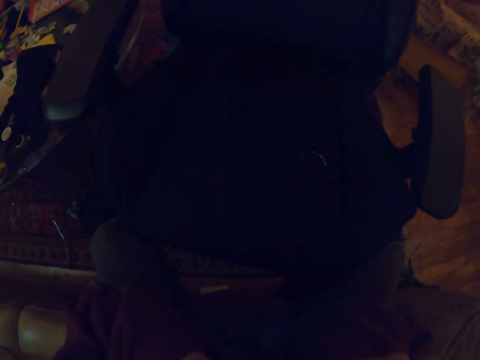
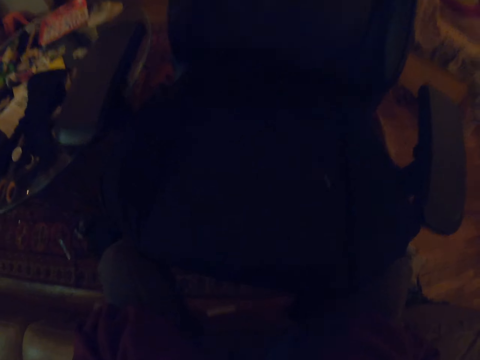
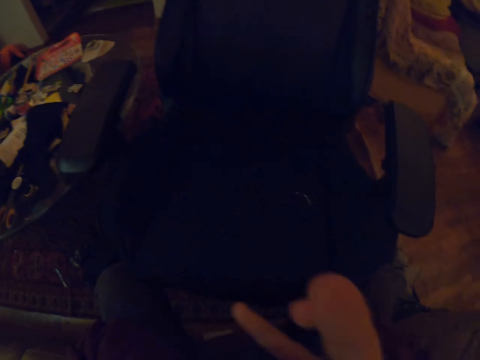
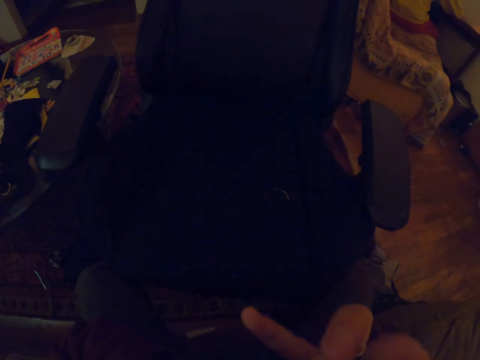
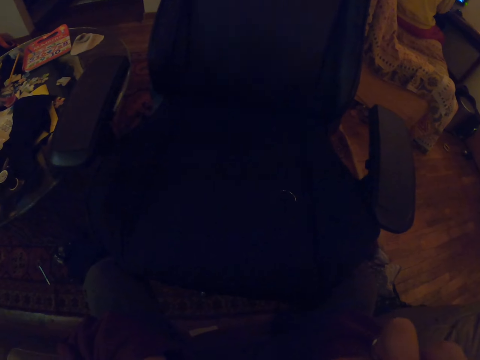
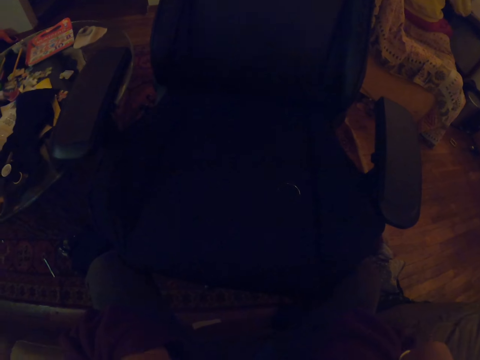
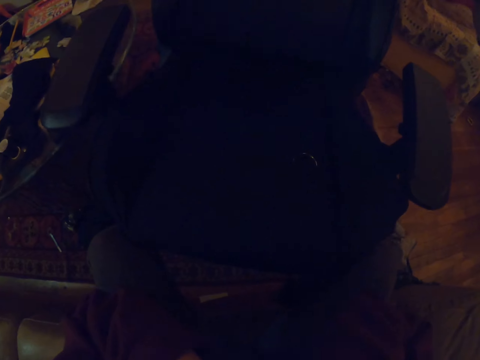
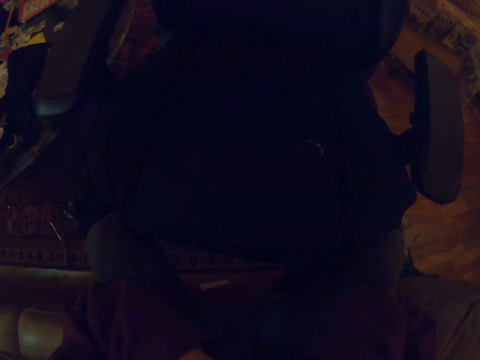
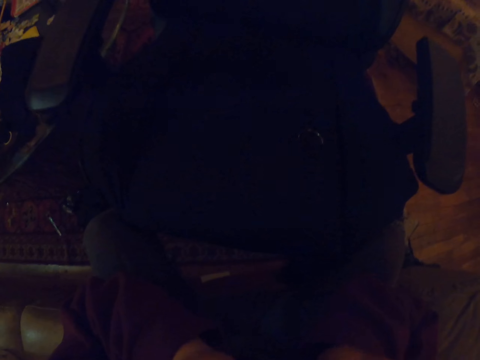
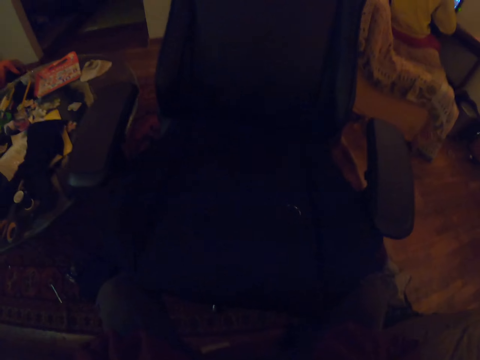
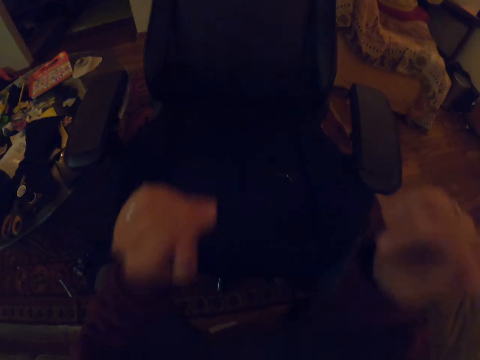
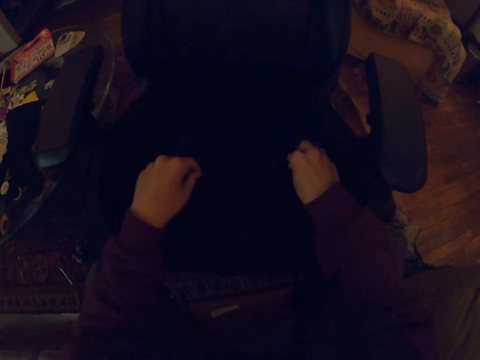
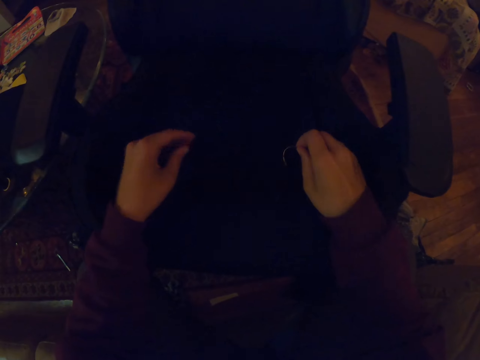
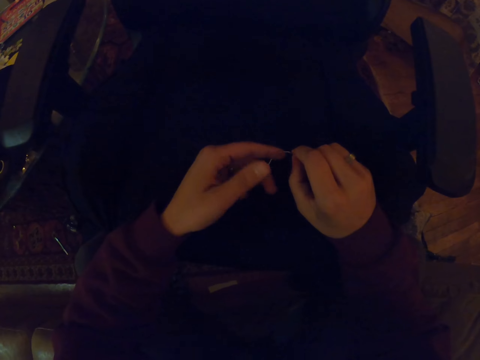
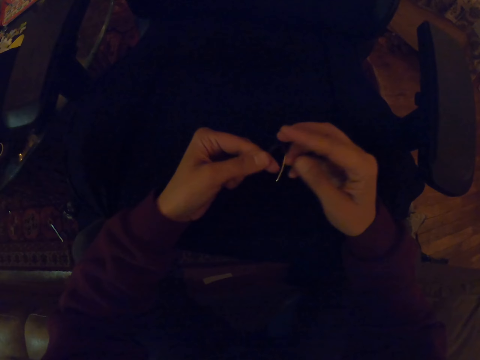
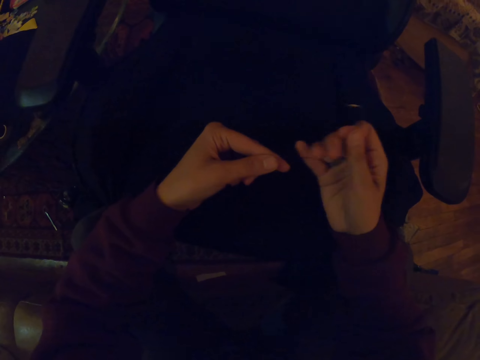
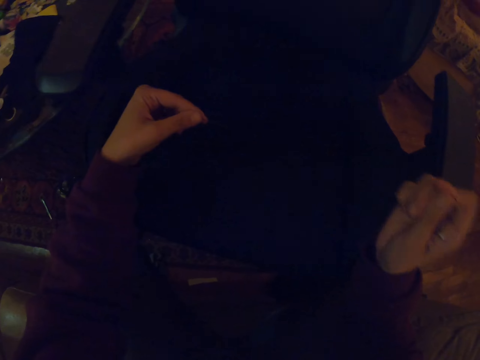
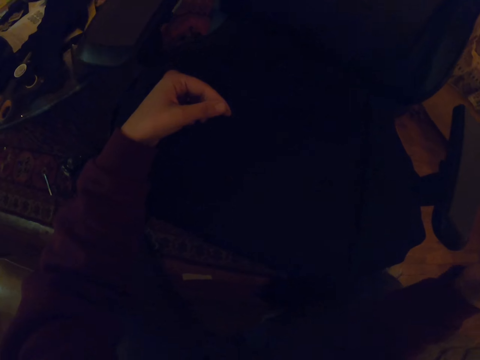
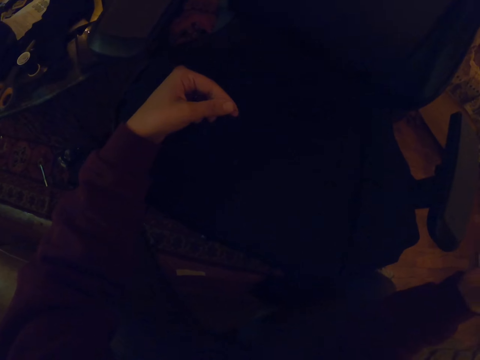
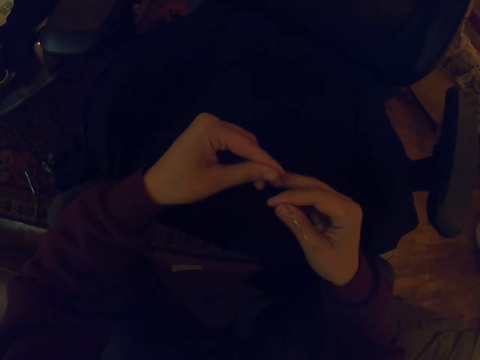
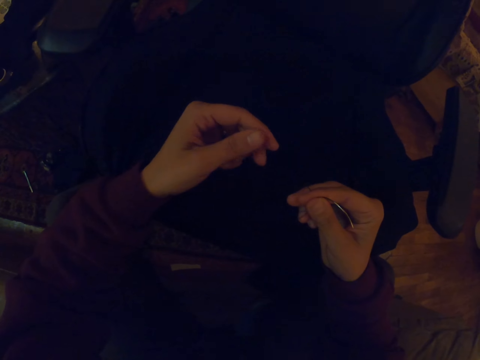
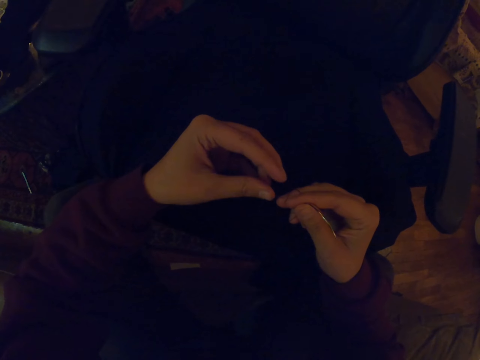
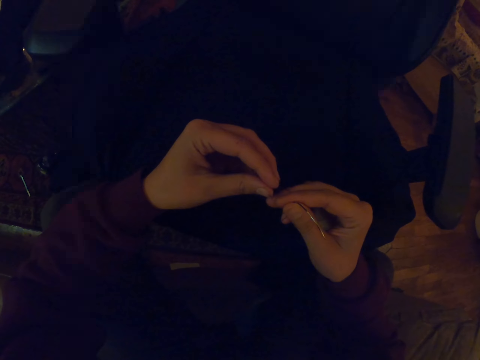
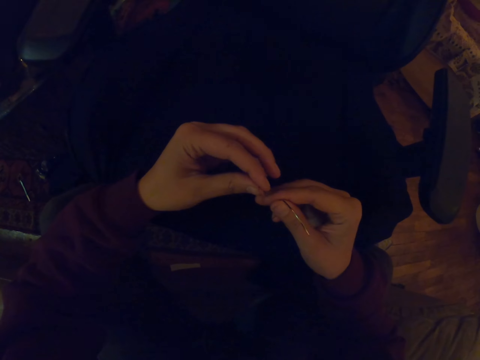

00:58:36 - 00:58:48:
The camera wearer moves a hand. They move their hands. They pick a needle from the office chair. They take the needle from the other hand. They pull the thread. They pull the thread with the left hand.

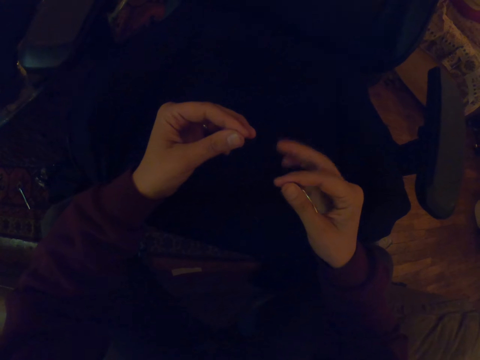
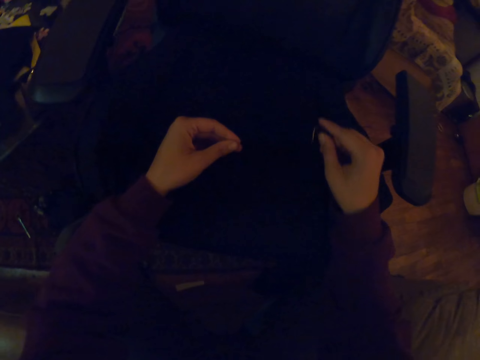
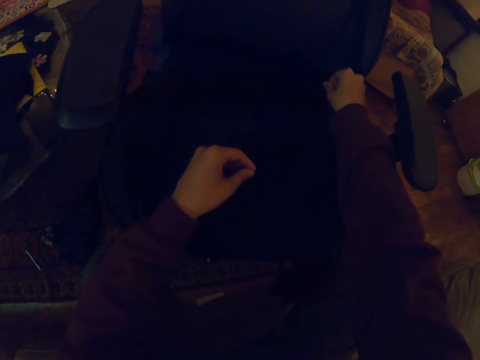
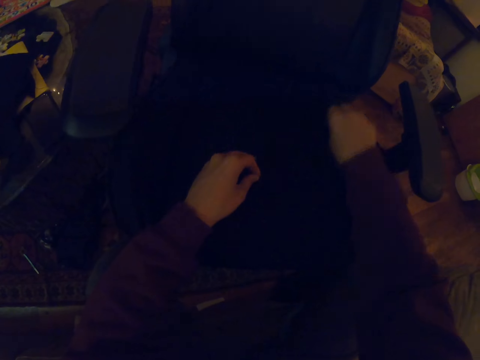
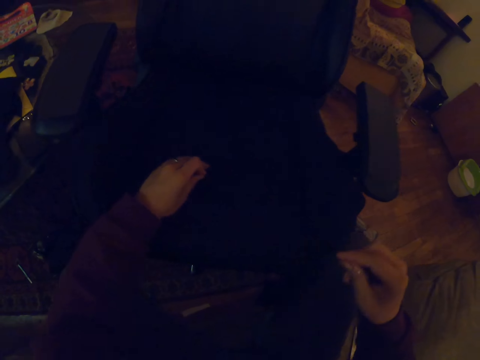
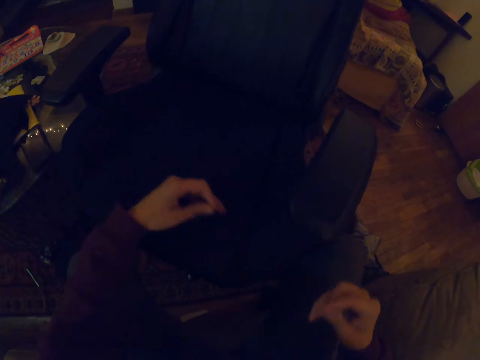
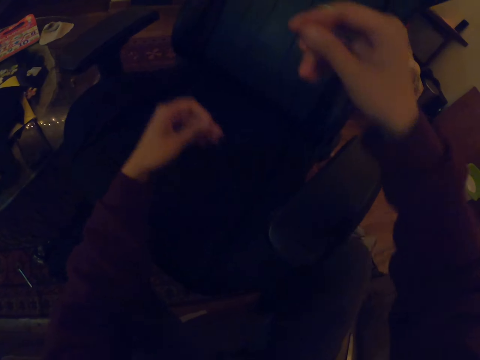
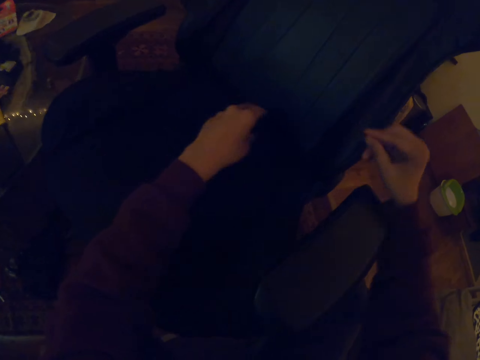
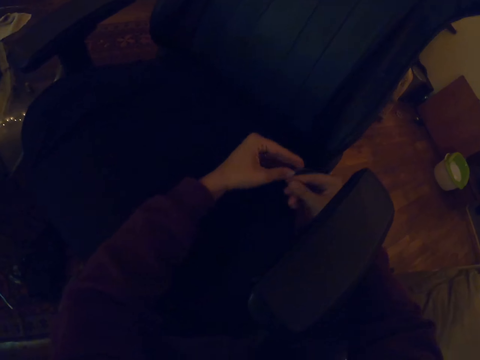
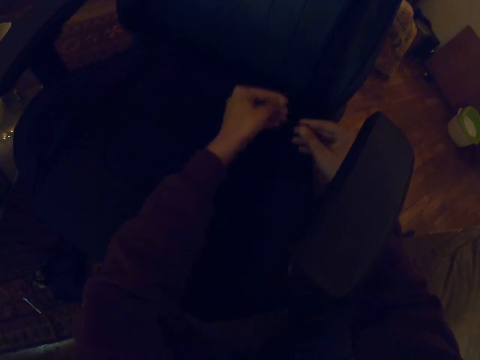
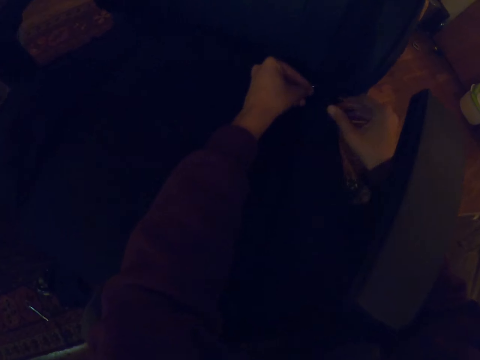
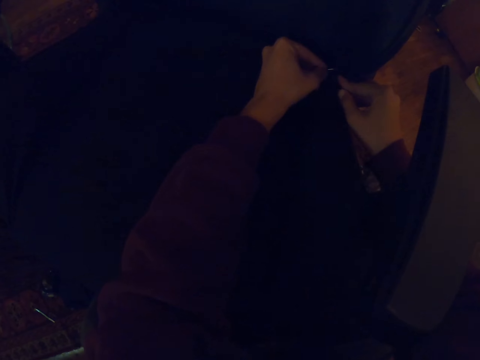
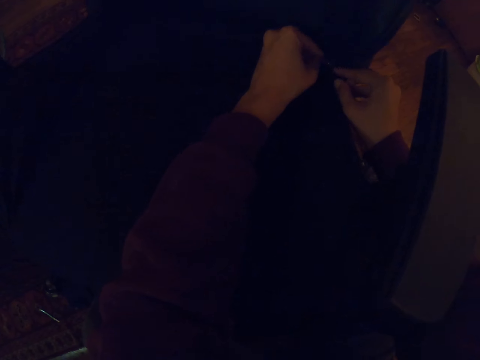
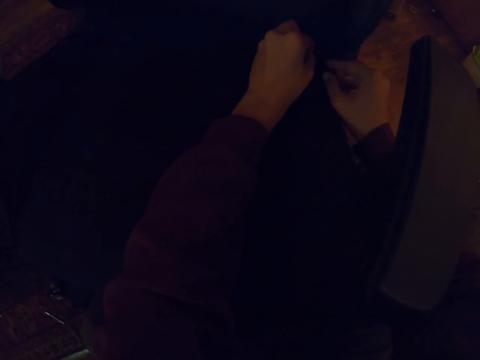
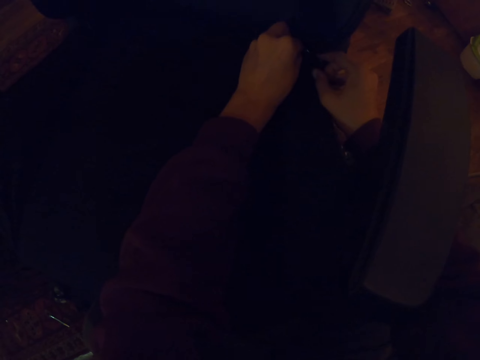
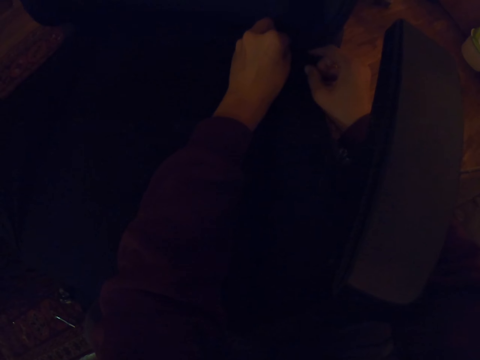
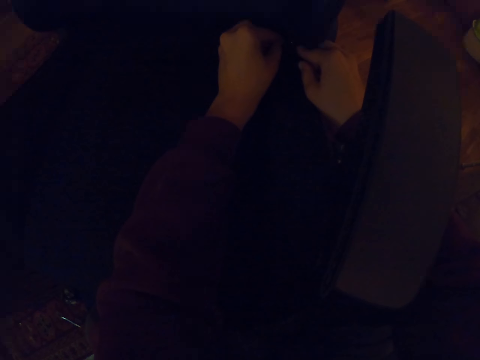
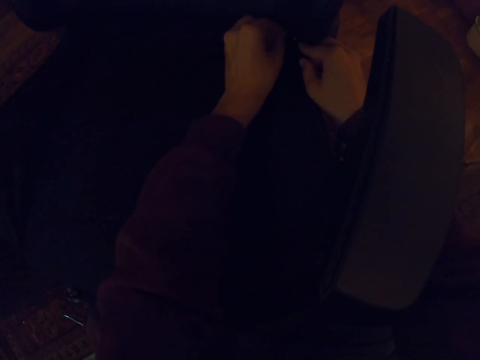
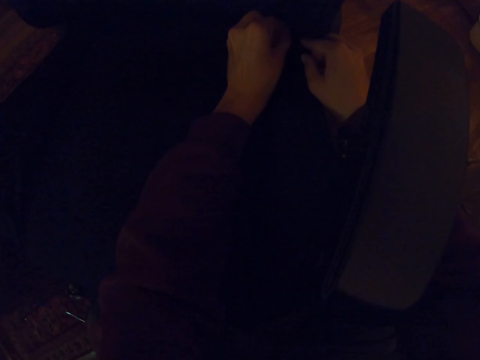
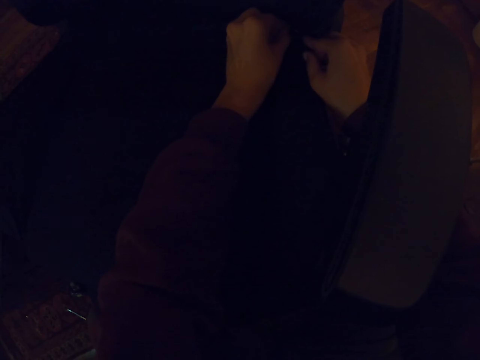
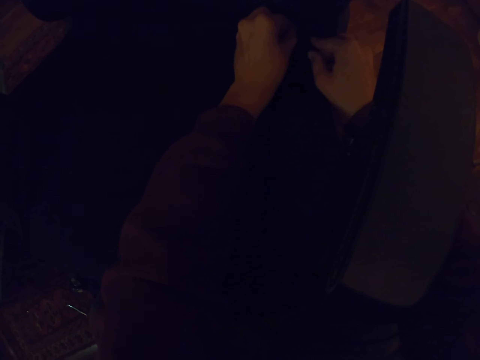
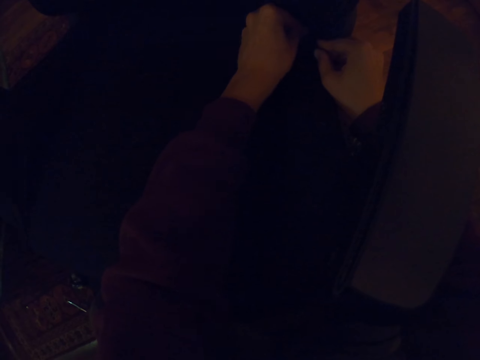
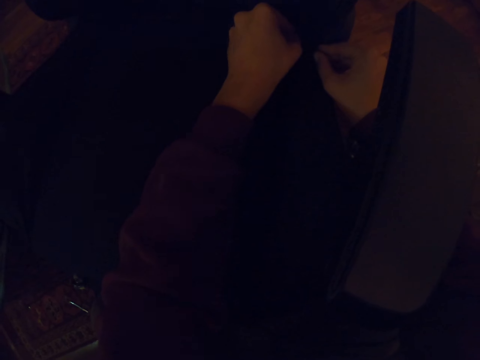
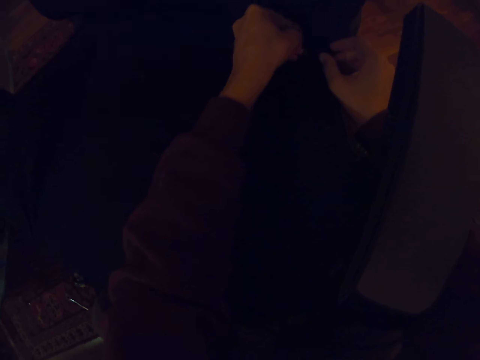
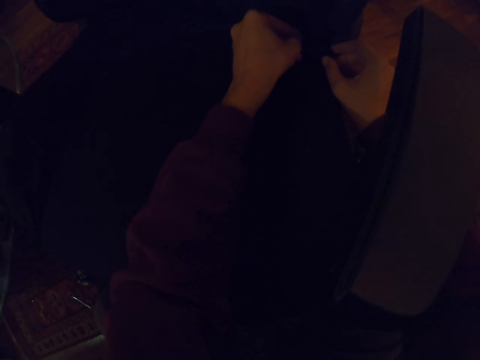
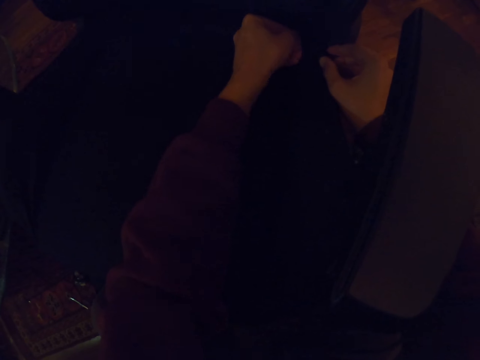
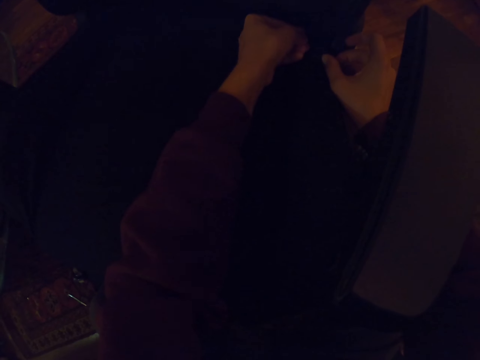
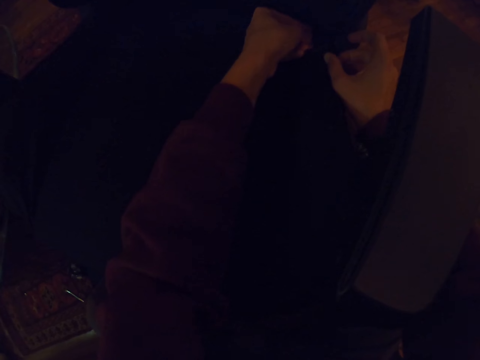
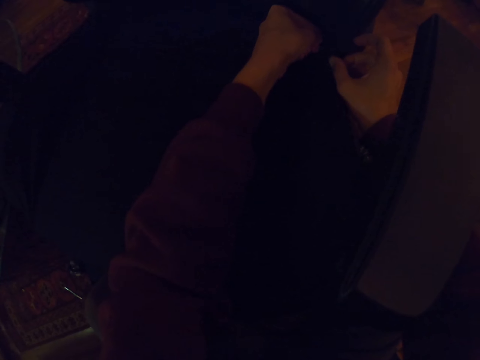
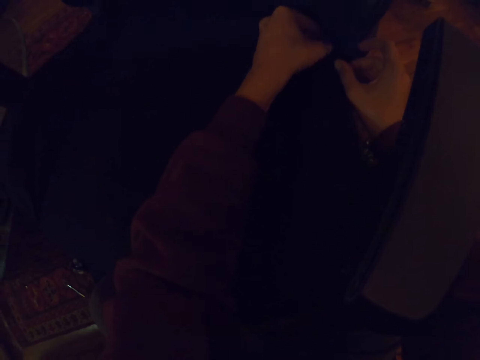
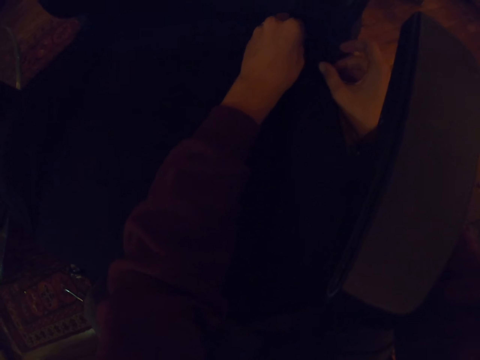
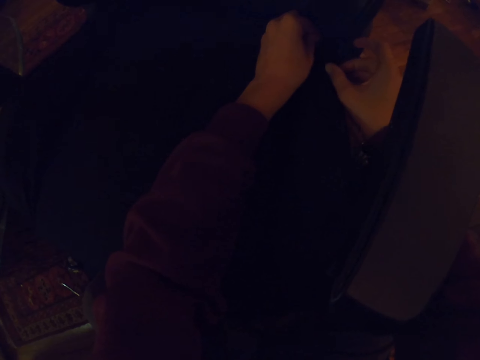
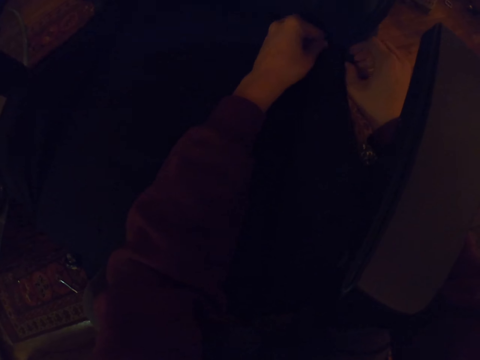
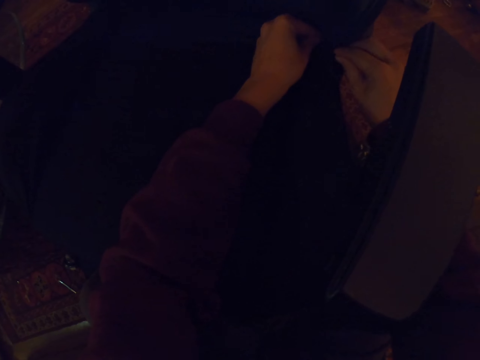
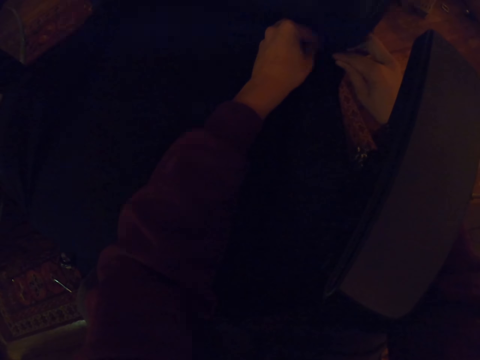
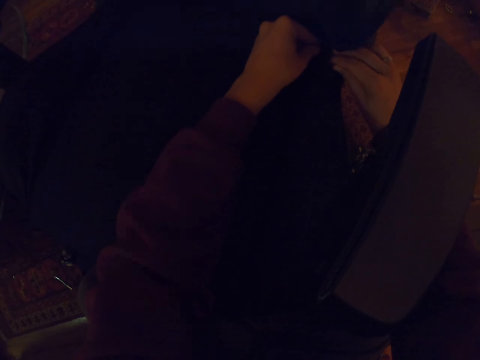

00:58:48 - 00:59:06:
The camera wearer holds a hook with the right hand. They move the hand toward the chair. They move both hands toward the chair. They stitch the chair using a string. They hold the hook with the left hand. They hold the hook with both hands. They sew the chair with the hook.
